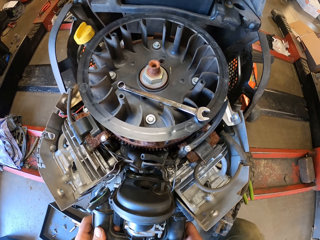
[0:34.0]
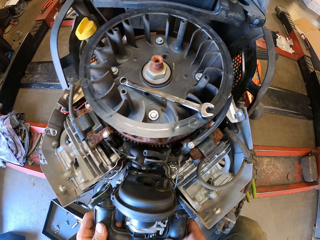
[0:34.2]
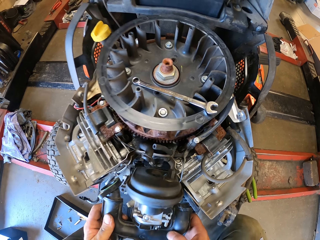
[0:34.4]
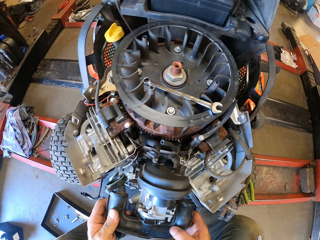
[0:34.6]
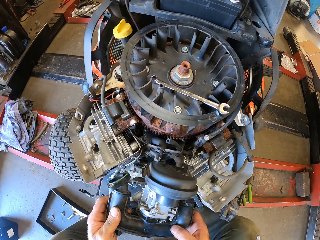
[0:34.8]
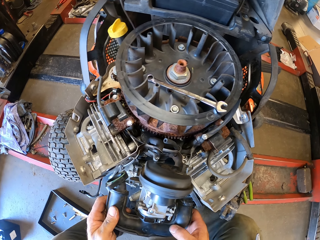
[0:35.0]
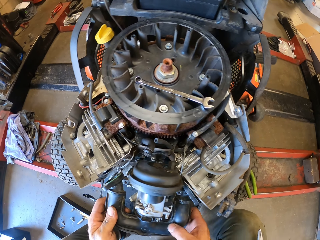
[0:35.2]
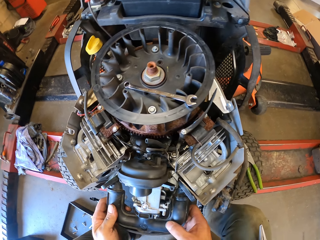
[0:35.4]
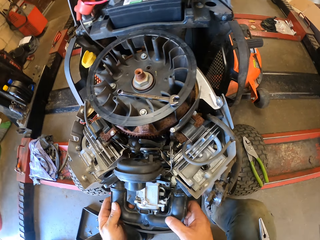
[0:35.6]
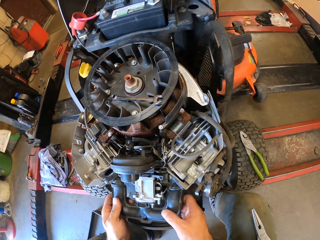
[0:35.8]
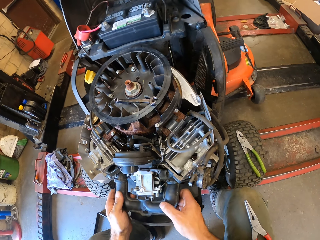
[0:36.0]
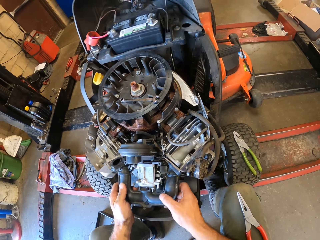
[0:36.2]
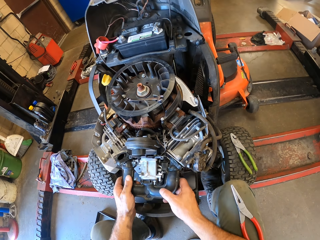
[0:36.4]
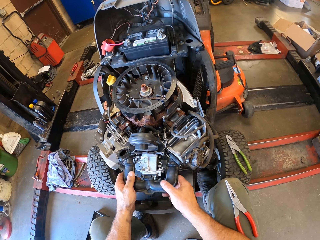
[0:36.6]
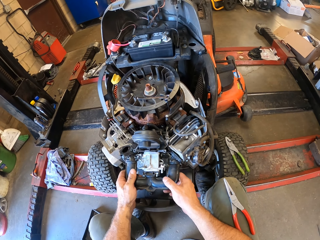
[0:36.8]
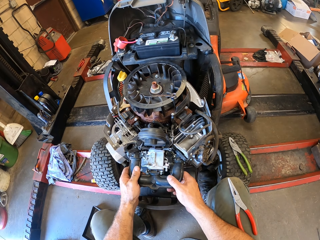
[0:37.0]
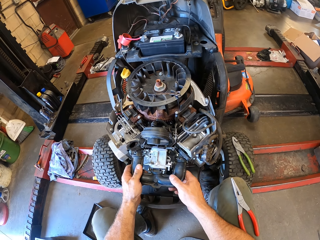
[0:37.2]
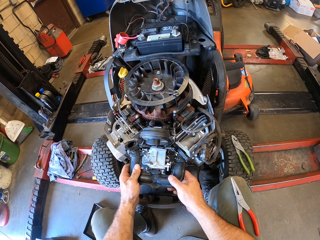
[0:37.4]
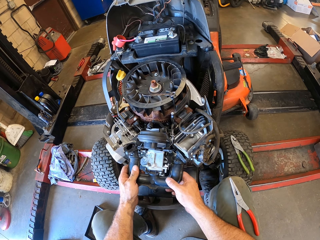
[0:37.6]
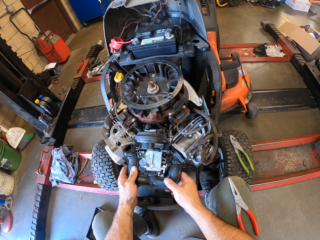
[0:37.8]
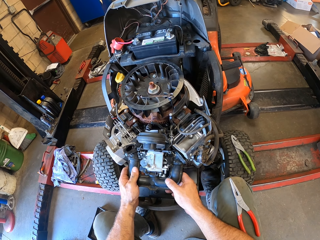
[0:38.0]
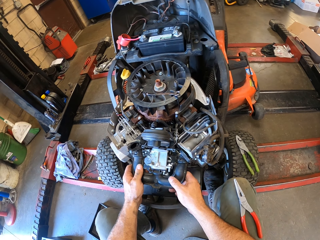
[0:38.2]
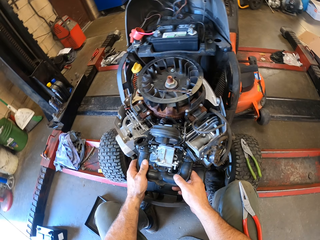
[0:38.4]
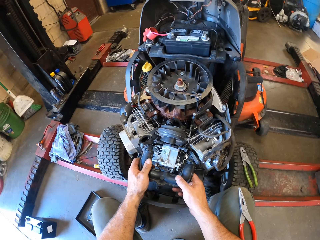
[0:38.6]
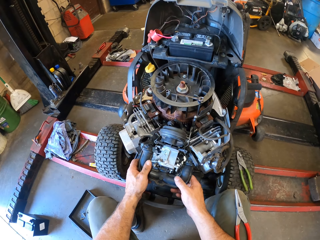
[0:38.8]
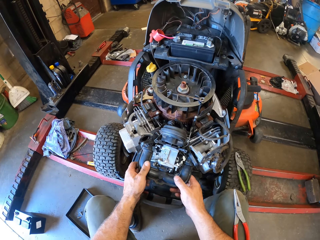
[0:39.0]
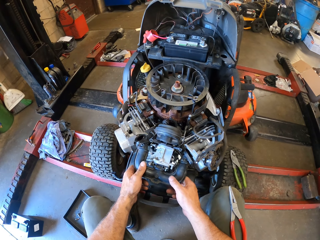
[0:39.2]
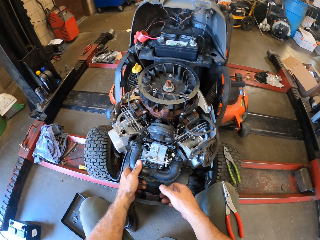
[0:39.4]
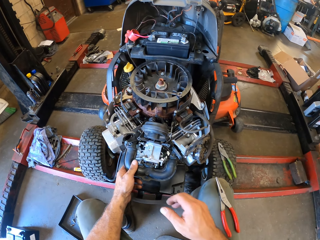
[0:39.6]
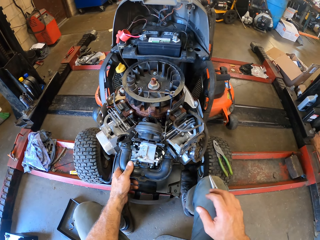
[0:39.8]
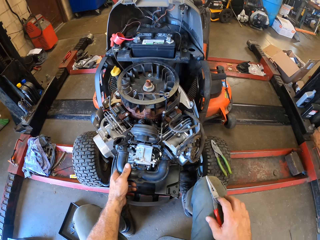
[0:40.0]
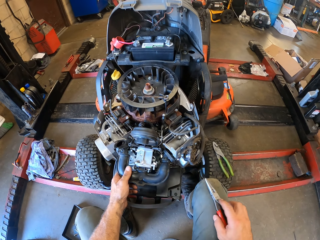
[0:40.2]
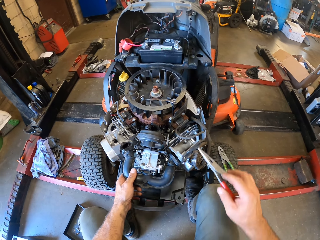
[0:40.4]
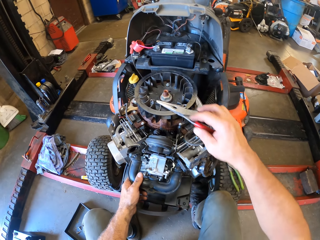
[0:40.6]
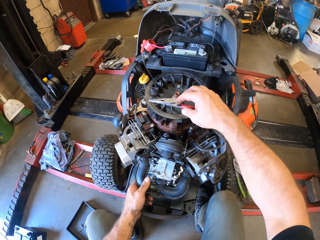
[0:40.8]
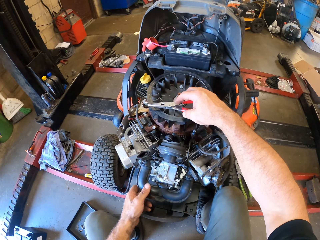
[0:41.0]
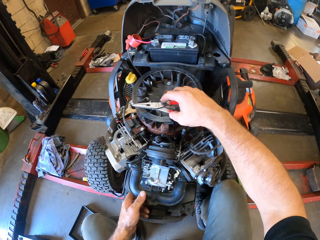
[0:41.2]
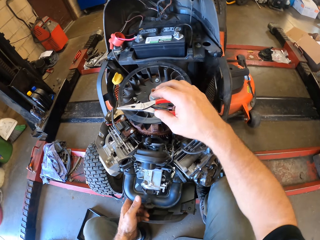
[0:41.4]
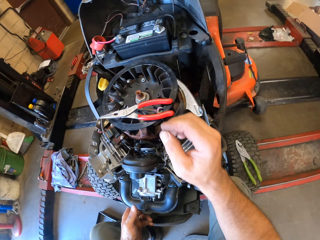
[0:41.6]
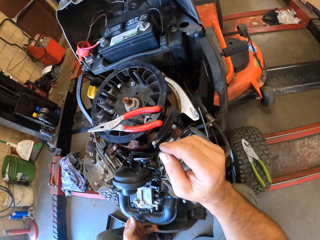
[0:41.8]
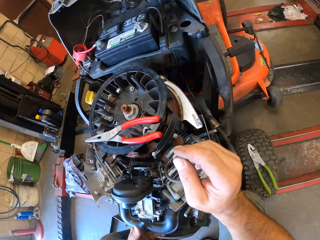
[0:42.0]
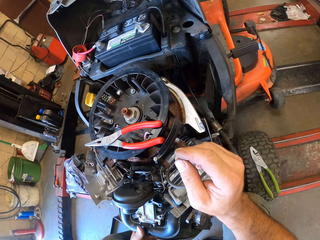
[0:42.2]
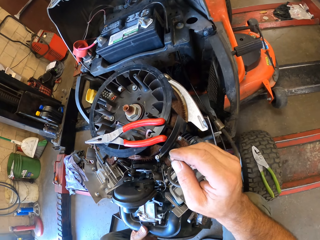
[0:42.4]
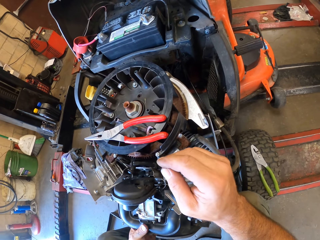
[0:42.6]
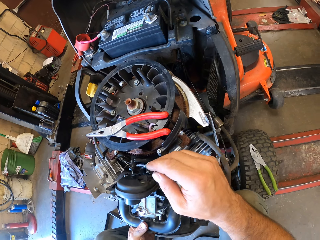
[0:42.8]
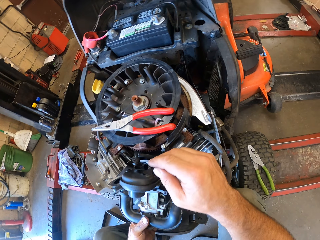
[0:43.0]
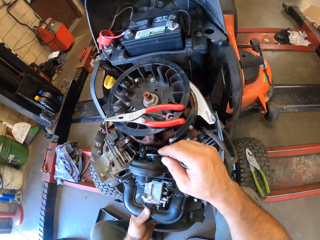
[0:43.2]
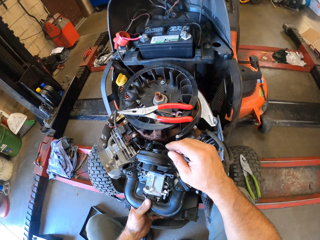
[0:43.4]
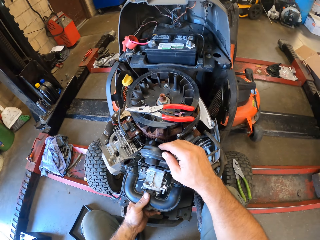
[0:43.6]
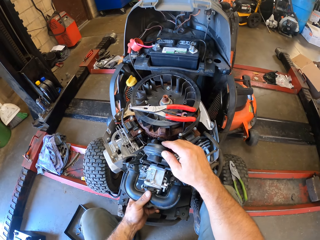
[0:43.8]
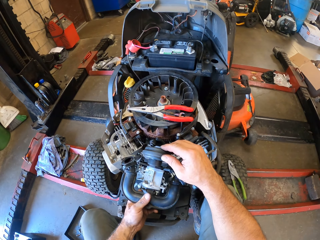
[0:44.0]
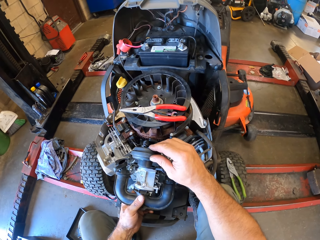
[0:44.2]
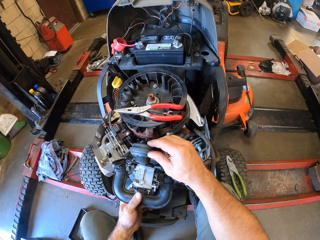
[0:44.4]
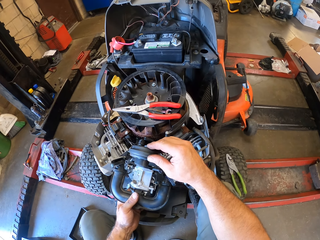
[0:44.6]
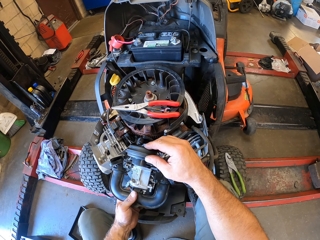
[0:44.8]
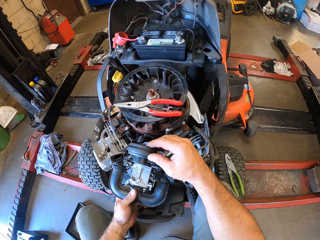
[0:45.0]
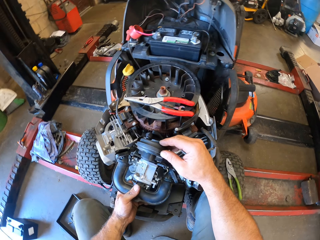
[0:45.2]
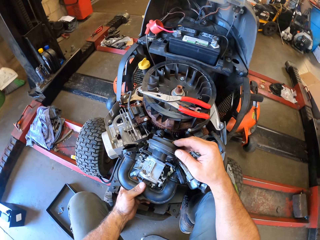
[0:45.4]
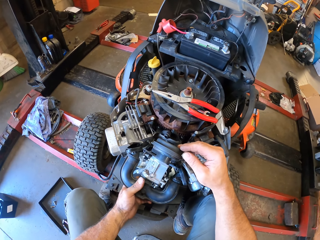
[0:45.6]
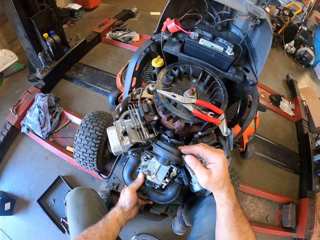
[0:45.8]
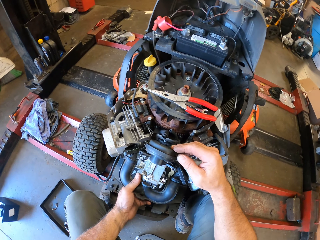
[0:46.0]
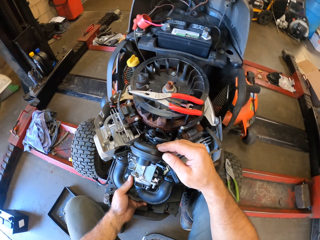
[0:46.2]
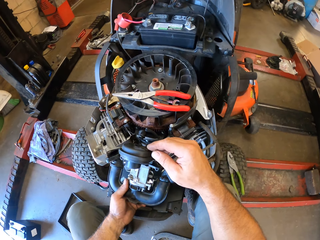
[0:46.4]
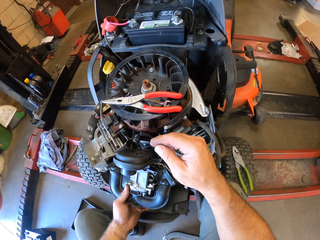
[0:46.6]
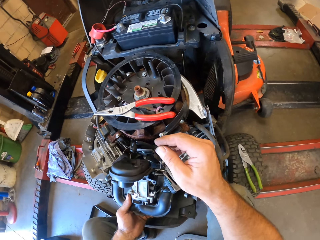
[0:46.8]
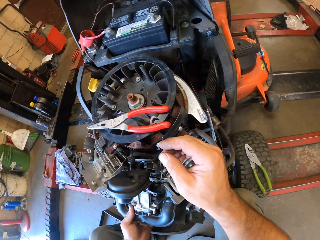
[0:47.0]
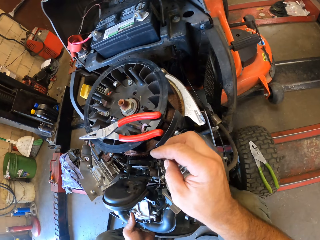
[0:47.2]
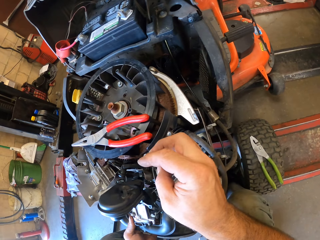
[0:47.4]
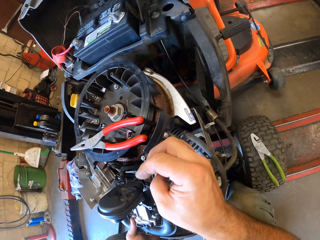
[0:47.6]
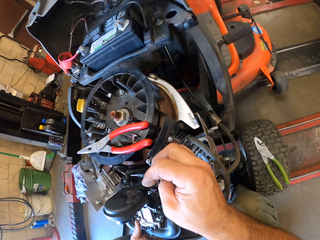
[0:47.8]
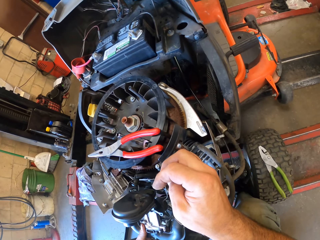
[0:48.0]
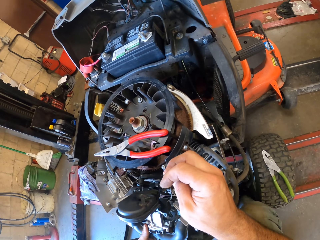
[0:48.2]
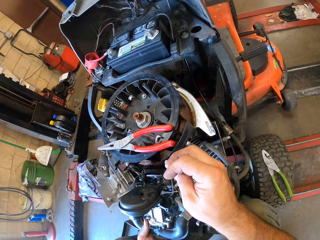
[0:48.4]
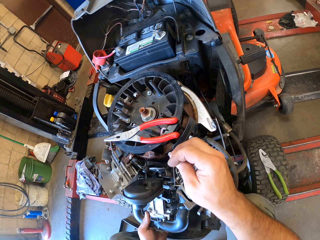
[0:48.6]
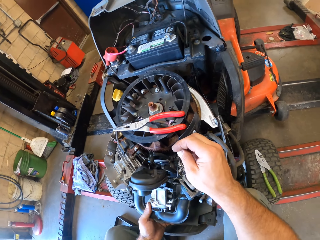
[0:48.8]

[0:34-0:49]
The camera wearer picks up the pair of pliers from his lap with his right hand. He drops the pair of pliers on the lawn mower's engine. He checks the part of the lawn mower. He holds the engine's pipe with both hands.

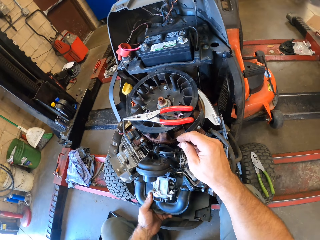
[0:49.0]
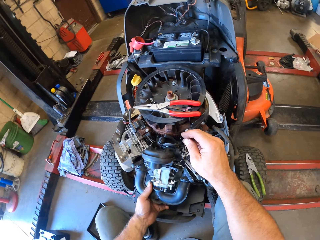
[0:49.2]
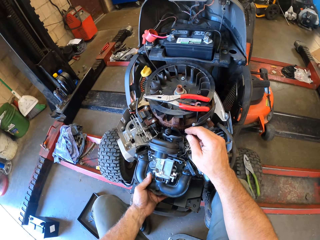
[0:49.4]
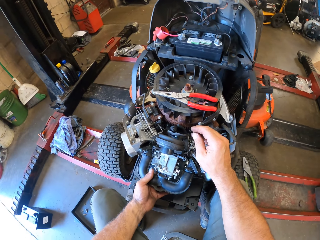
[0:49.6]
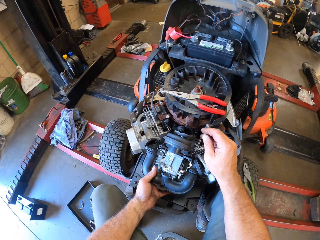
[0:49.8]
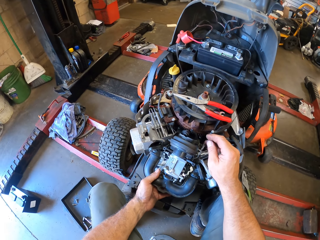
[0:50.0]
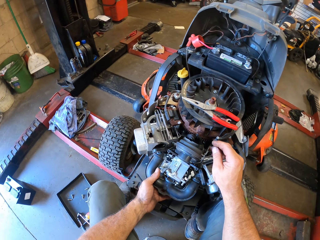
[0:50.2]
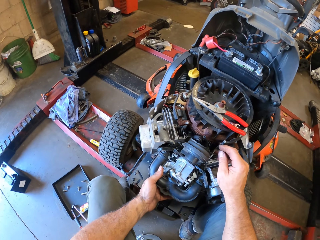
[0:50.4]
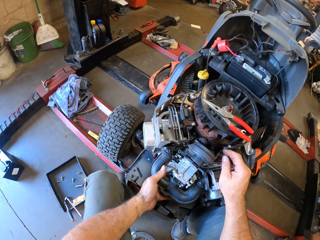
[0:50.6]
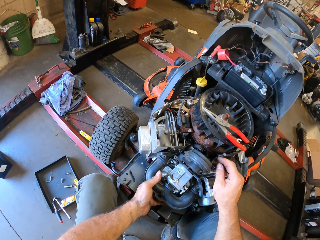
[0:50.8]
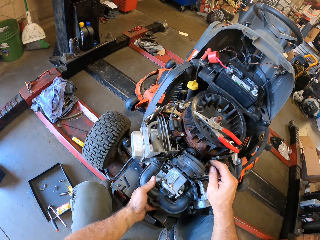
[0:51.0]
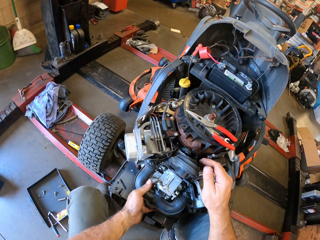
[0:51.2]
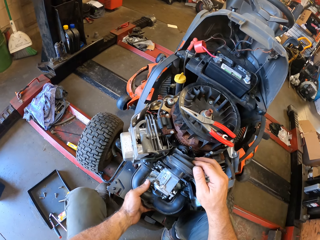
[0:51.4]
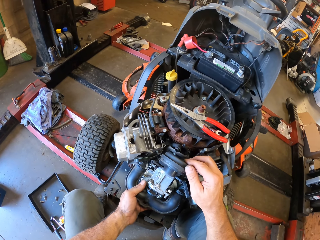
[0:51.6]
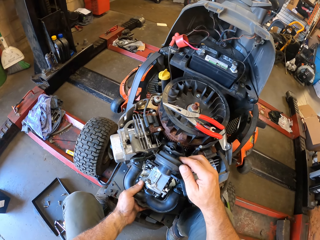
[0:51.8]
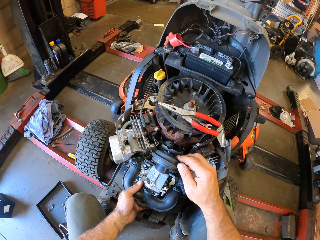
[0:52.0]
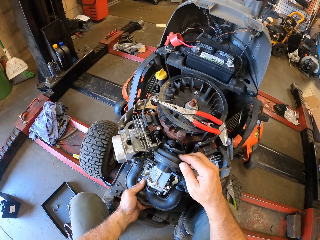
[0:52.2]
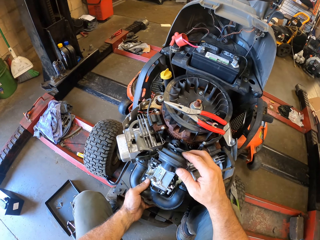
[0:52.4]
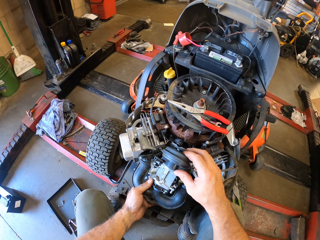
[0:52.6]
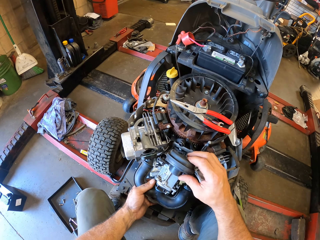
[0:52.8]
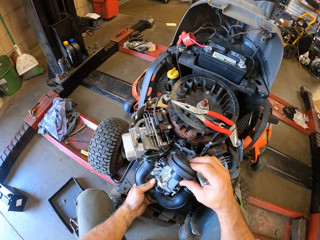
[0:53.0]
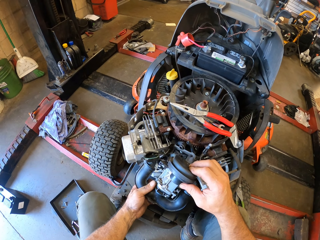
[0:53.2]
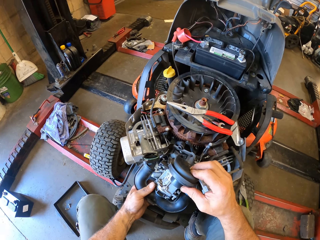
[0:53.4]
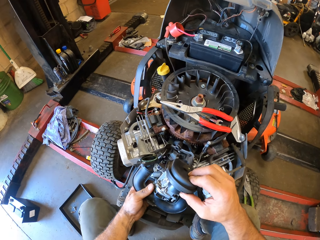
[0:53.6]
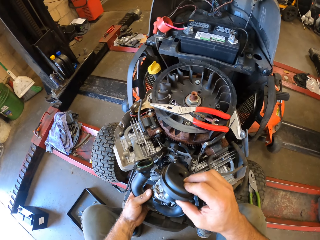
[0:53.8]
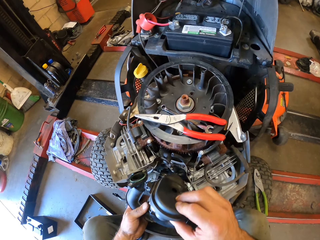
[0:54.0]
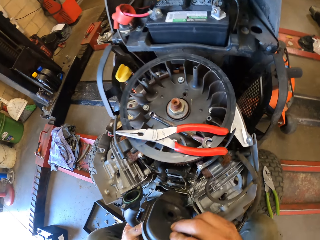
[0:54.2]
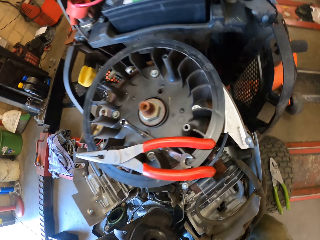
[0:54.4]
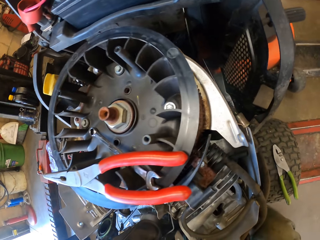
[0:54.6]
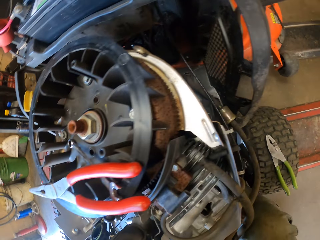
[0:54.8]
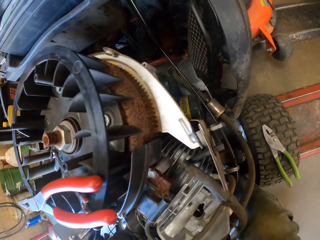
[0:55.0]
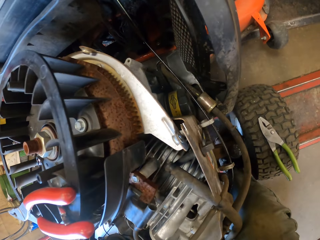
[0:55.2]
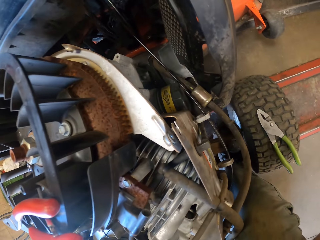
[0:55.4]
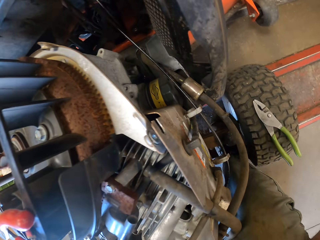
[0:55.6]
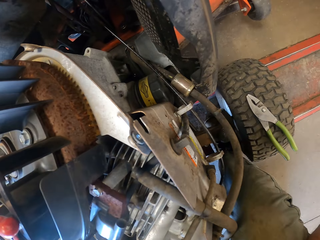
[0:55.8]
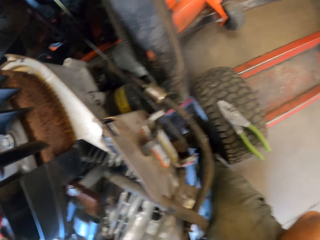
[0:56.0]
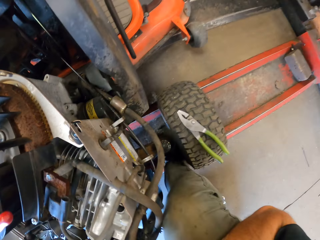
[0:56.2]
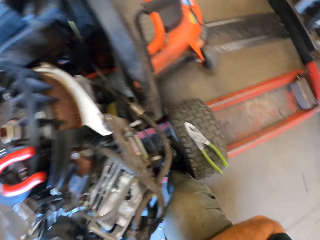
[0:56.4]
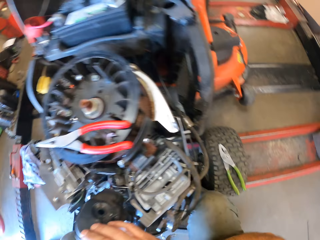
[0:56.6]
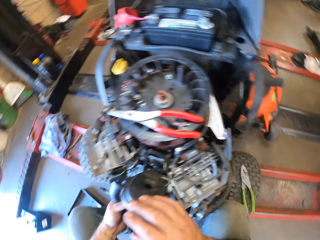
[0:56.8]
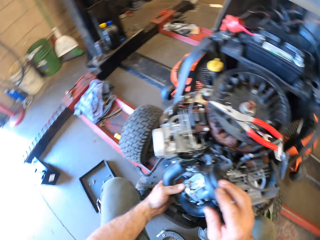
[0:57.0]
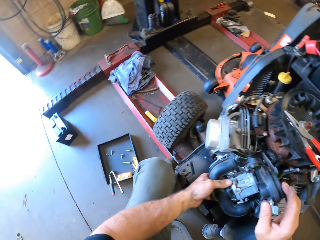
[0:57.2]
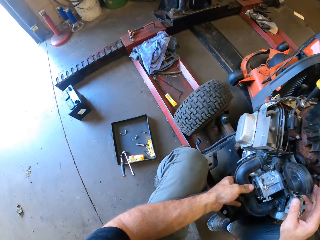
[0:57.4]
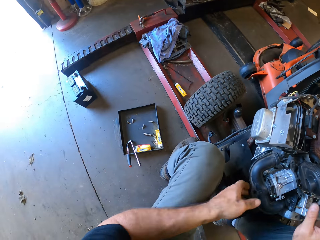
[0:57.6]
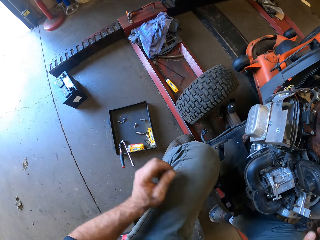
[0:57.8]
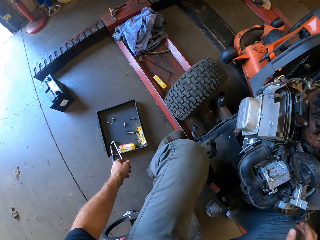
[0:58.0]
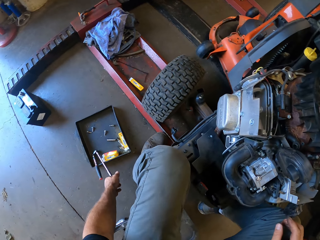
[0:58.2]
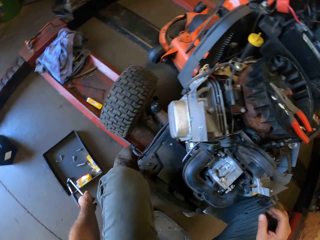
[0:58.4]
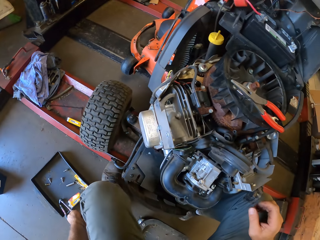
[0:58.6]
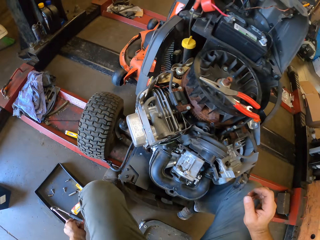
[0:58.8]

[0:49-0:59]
The camera wearer looks around. He picks up a torque wrench from the box with his left hand.
